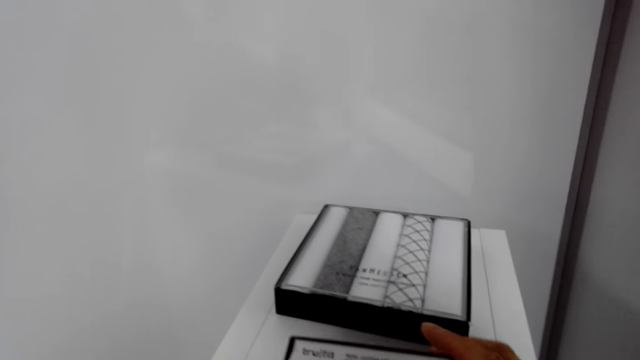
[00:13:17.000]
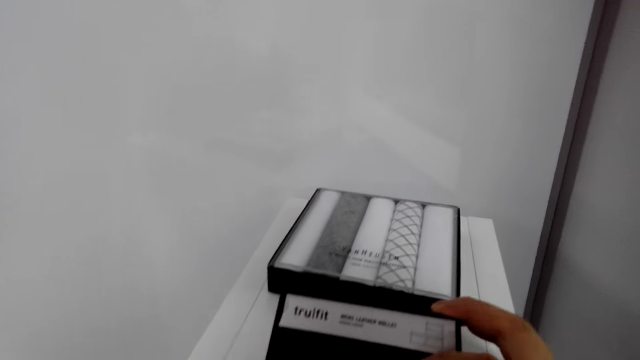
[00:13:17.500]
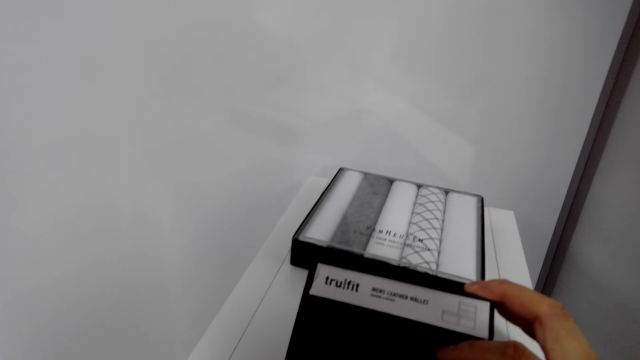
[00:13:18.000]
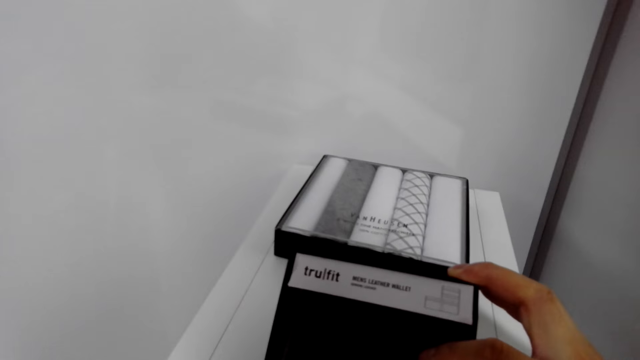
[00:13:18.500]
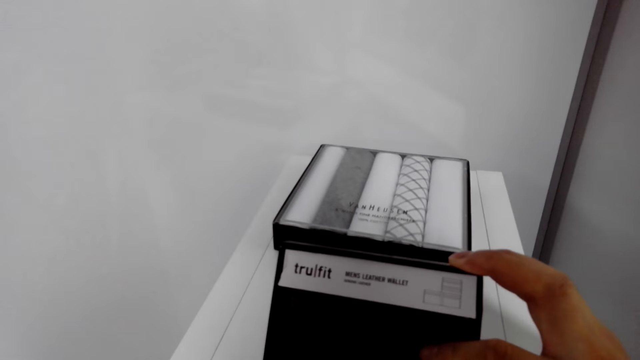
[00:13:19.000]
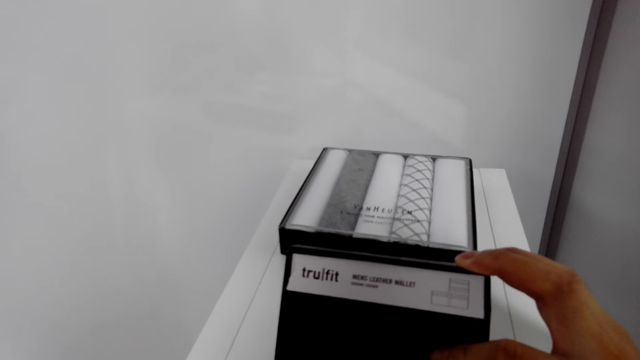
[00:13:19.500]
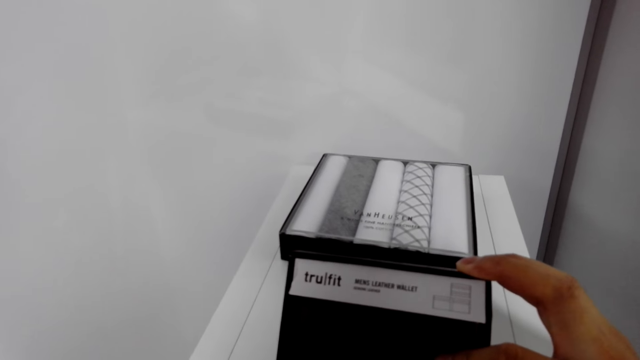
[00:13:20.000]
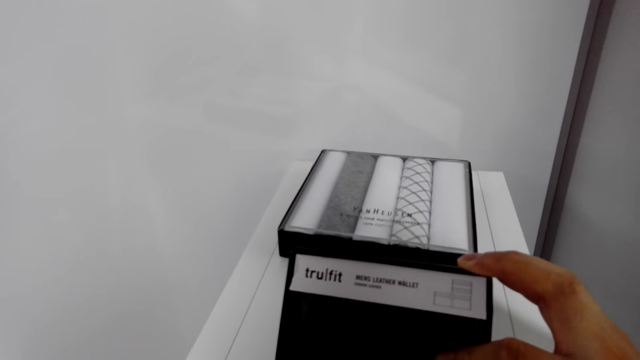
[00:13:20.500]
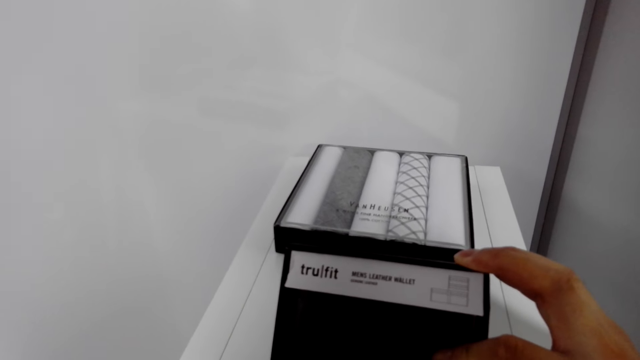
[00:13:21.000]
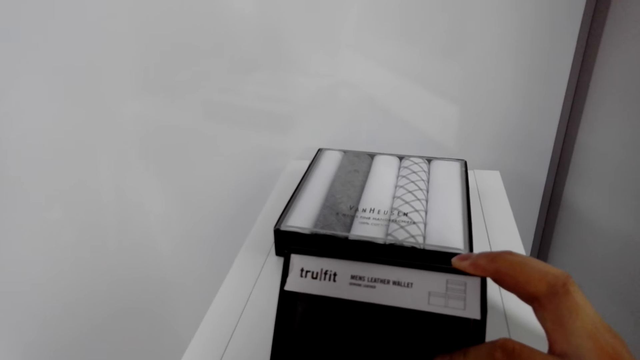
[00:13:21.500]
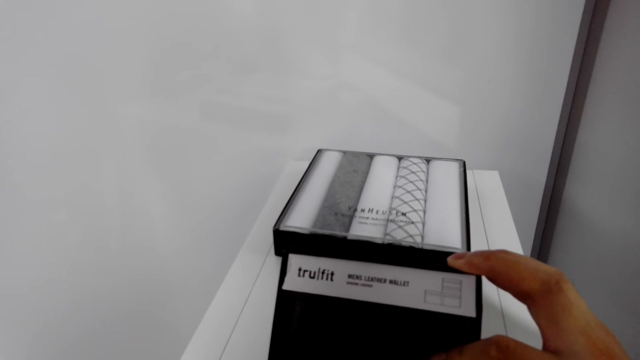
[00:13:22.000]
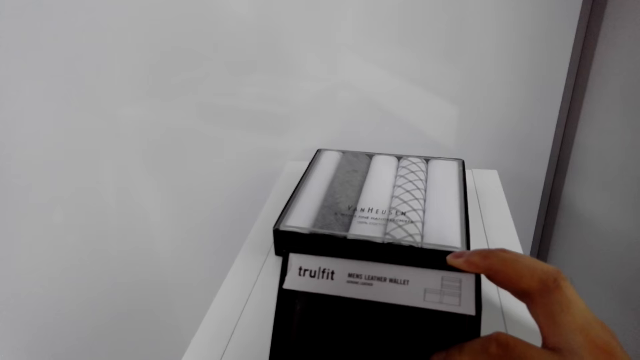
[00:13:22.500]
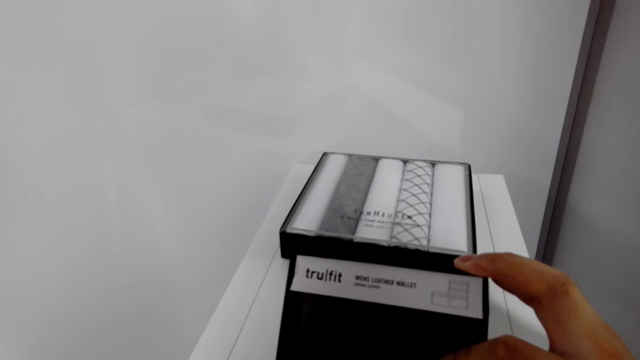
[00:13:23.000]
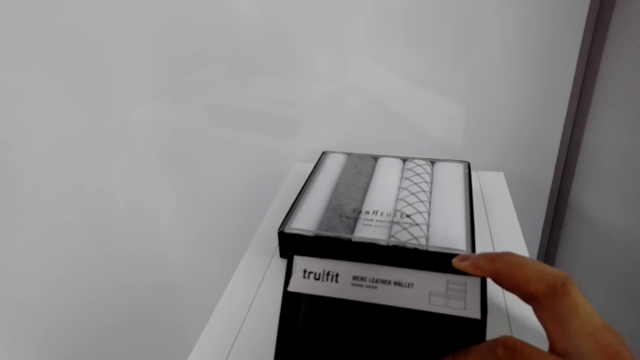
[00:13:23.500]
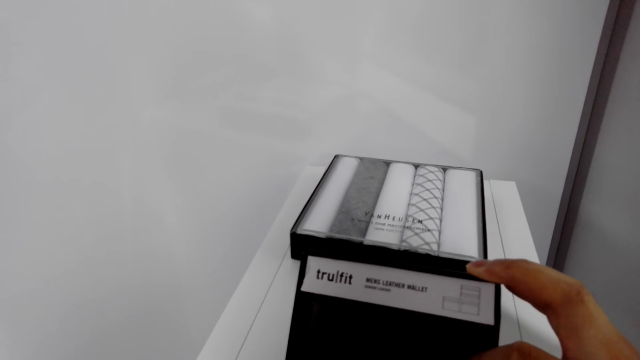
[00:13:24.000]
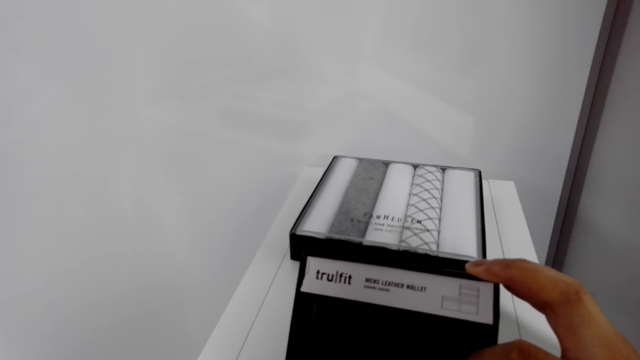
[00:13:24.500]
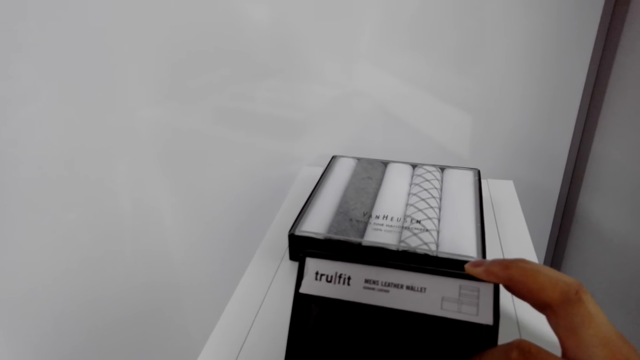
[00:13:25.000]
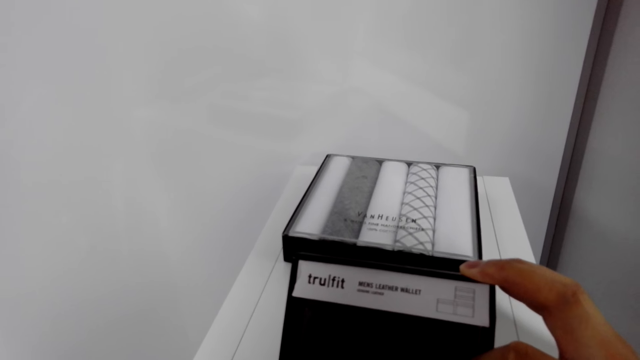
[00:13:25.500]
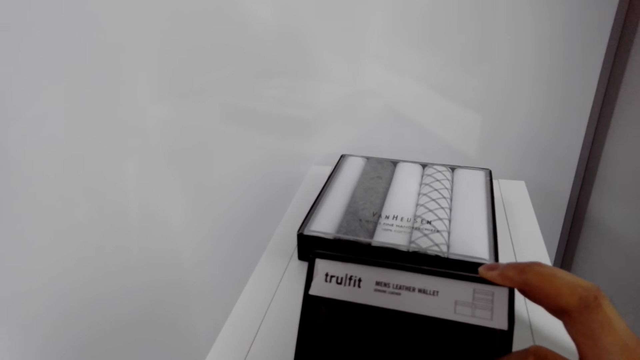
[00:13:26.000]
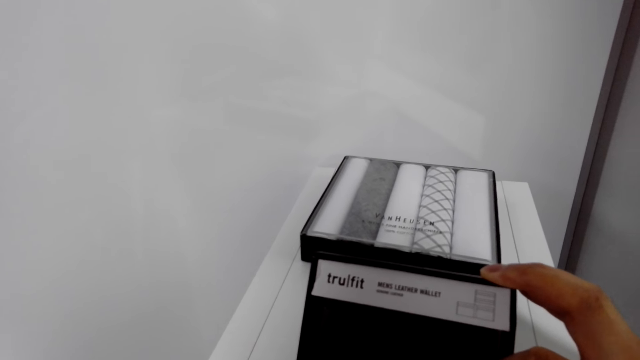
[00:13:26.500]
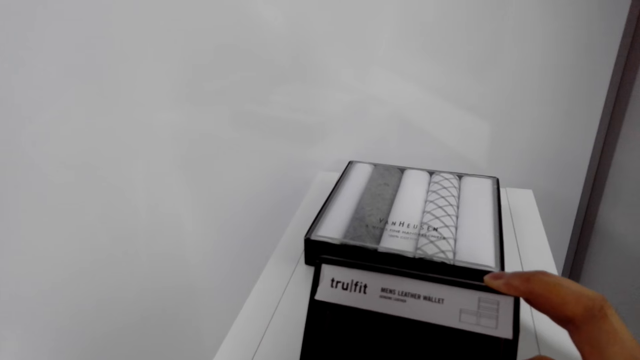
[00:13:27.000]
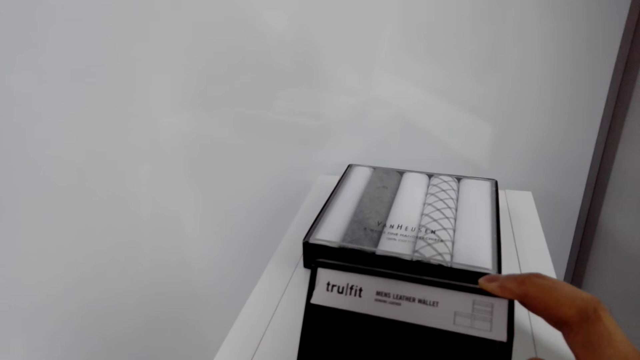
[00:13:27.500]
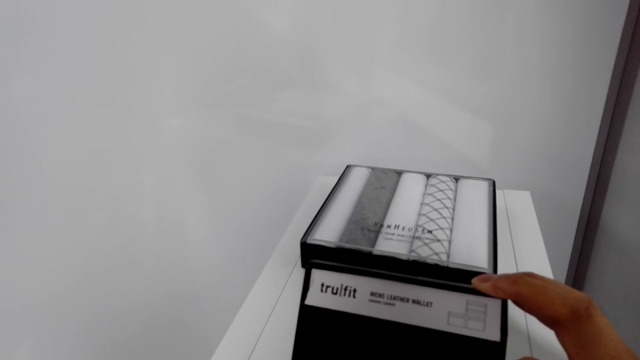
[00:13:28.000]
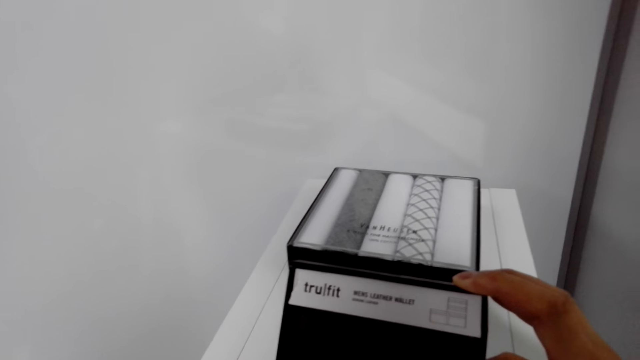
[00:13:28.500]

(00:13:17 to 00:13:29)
The camera wearer holds a box of t-shirts.

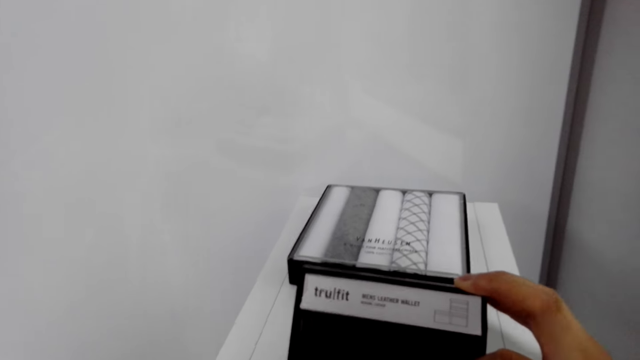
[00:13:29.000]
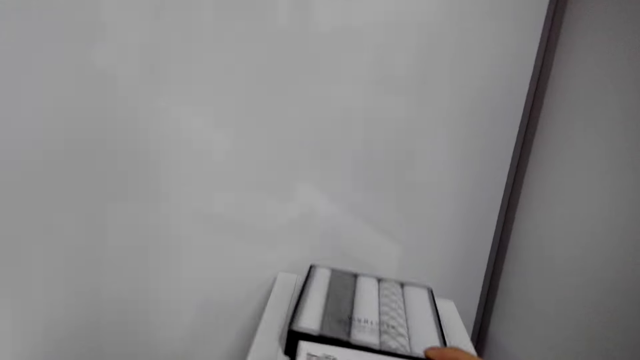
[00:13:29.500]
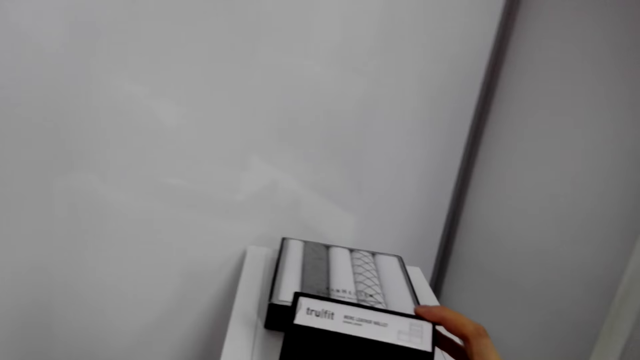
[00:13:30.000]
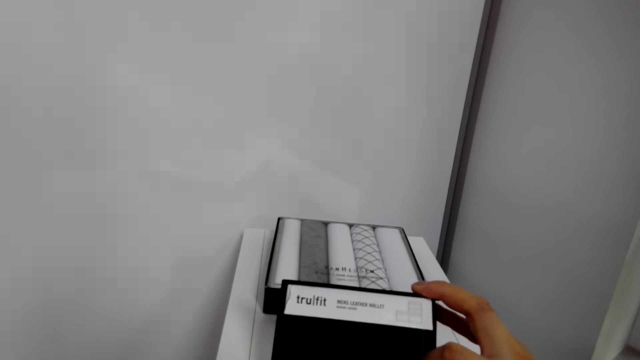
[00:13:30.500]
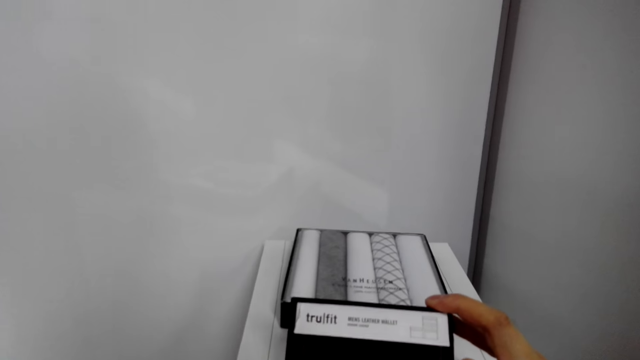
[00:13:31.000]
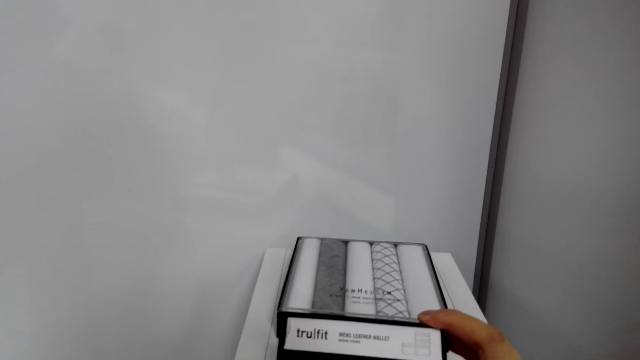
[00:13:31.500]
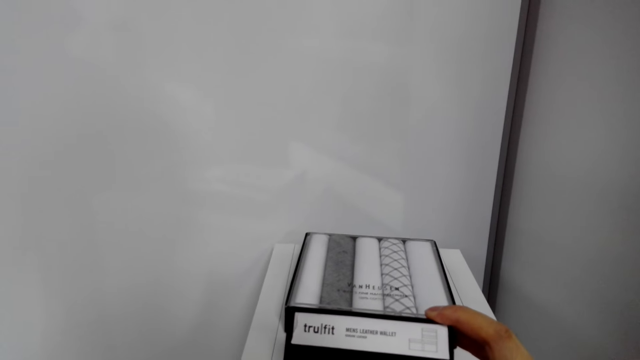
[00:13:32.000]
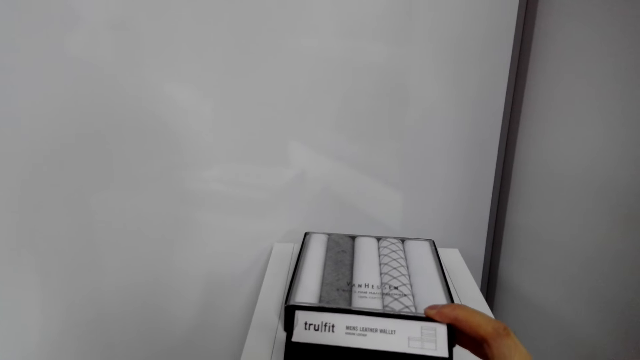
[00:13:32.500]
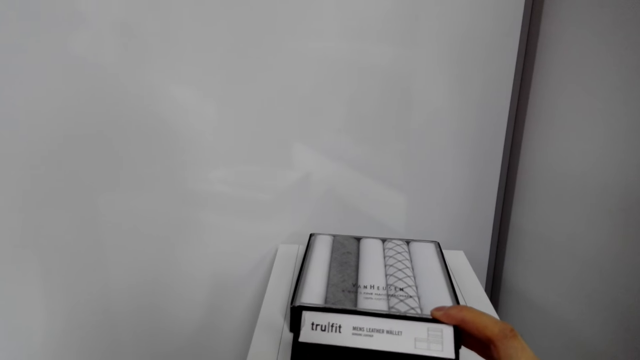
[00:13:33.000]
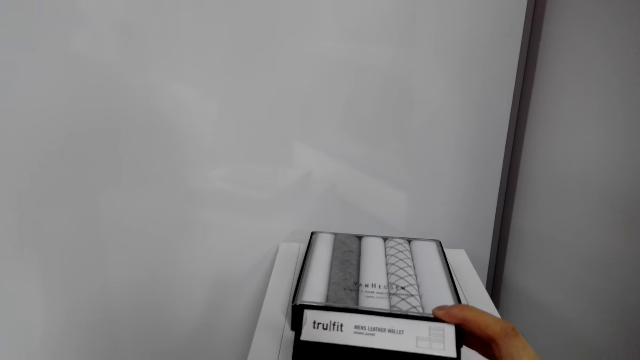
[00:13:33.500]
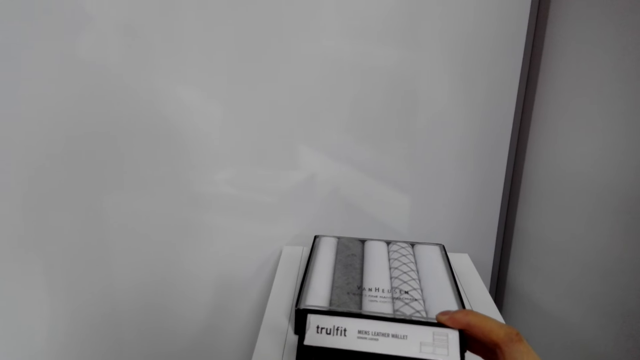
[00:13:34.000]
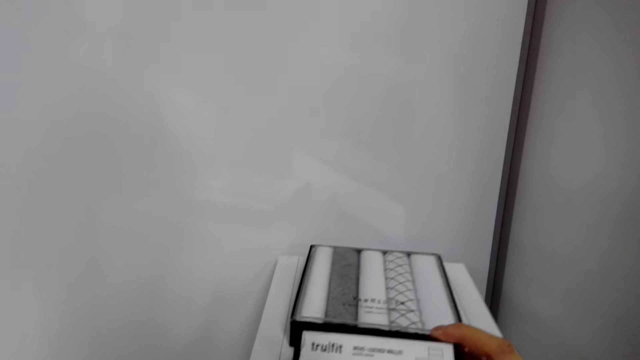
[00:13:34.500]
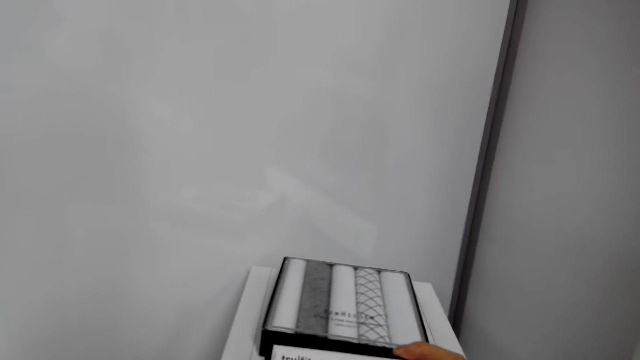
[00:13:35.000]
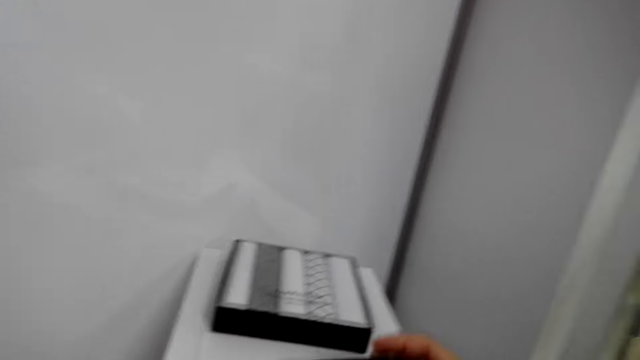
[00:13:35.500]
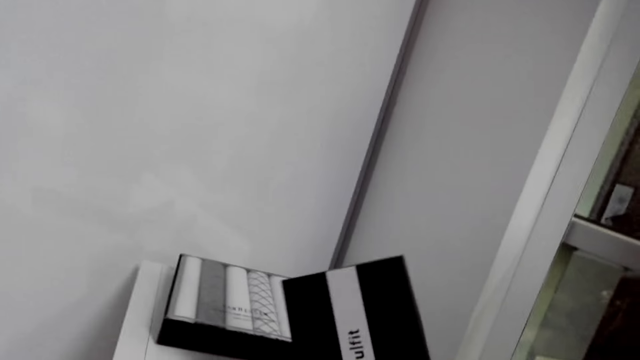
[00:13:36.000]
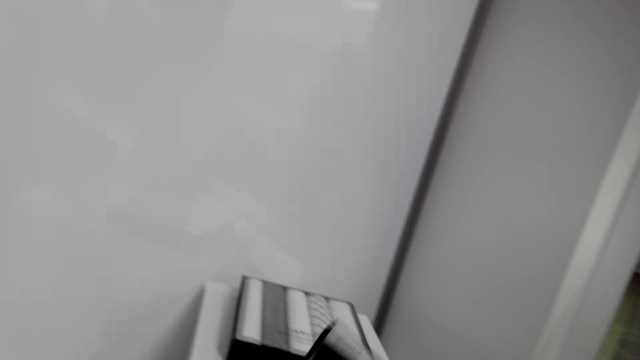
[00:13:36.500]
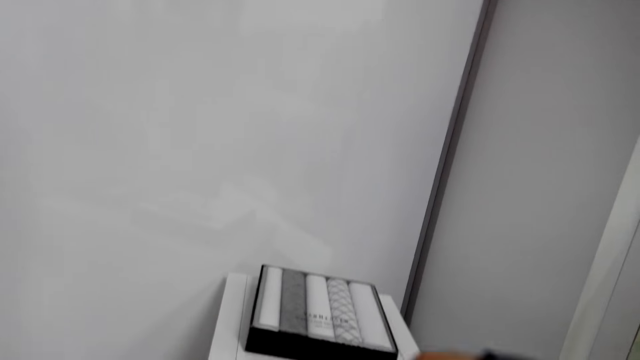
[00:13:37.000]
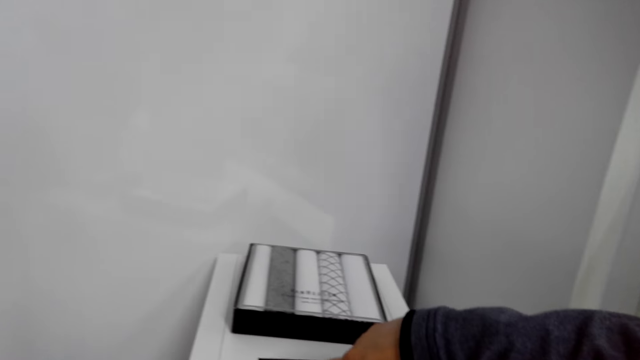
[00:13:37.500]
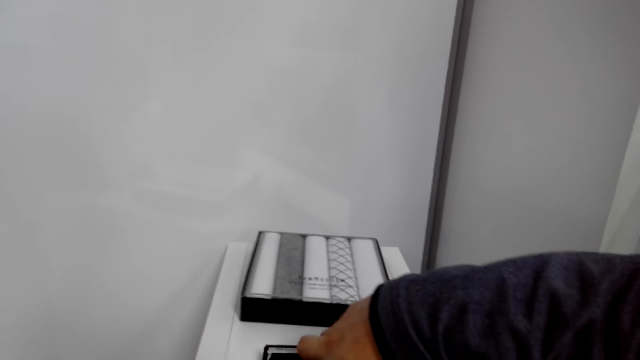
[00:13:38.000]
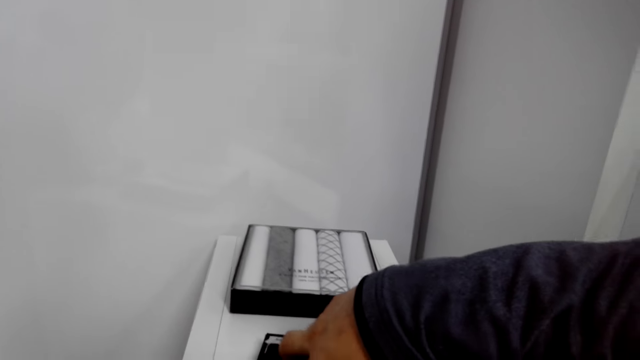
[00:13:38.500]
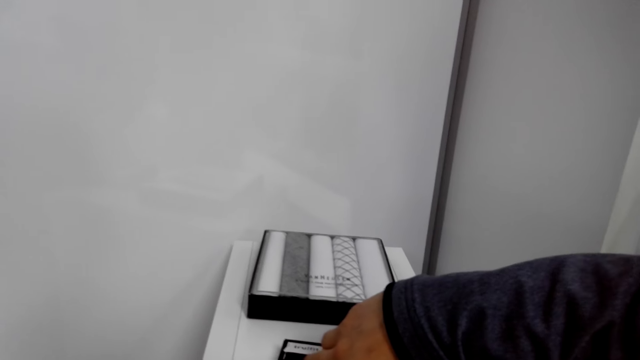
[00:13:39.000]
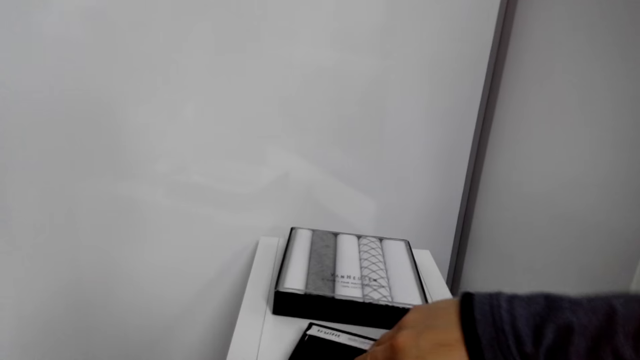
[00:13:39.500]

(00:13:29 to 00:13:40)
The camera wearer lifts a box. They open the box.
